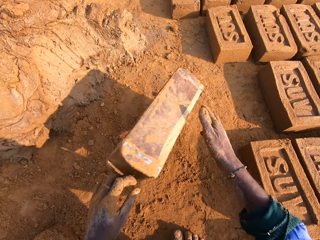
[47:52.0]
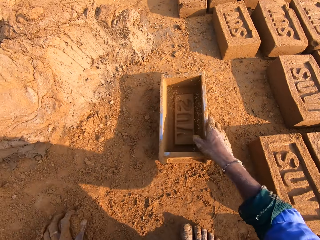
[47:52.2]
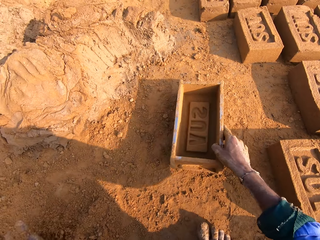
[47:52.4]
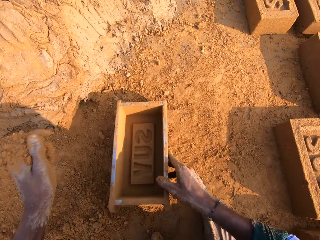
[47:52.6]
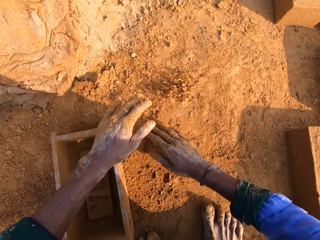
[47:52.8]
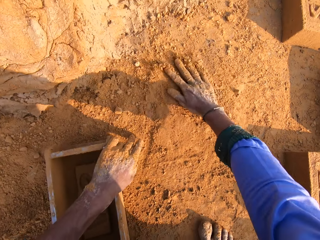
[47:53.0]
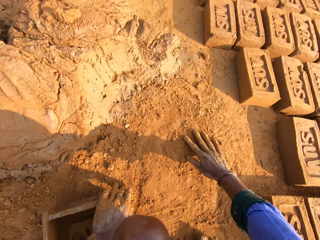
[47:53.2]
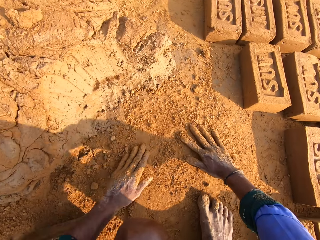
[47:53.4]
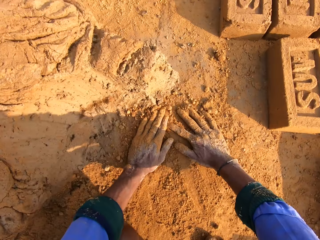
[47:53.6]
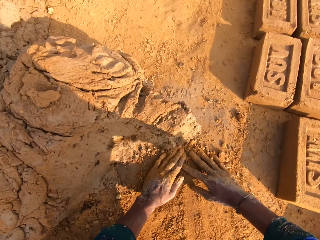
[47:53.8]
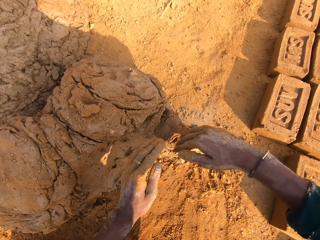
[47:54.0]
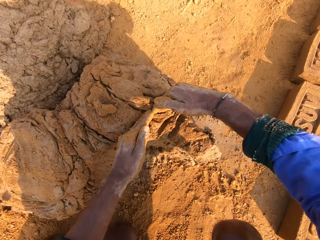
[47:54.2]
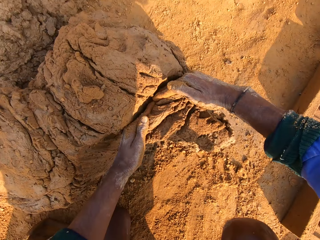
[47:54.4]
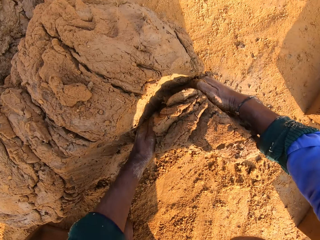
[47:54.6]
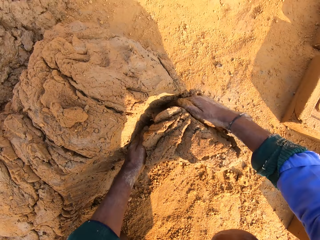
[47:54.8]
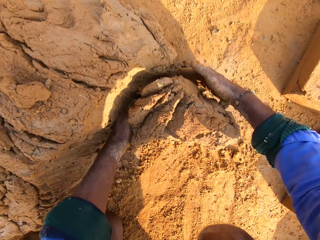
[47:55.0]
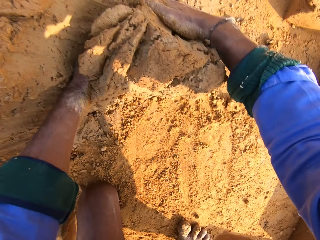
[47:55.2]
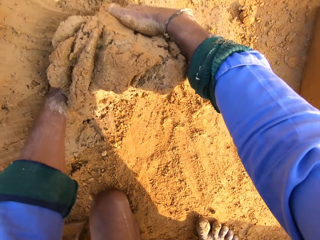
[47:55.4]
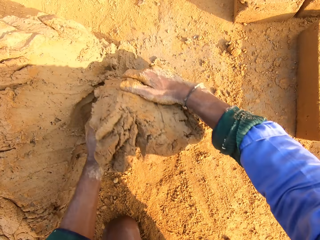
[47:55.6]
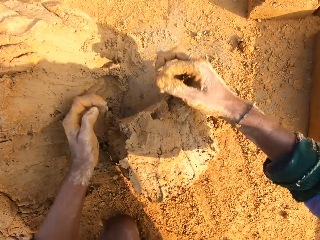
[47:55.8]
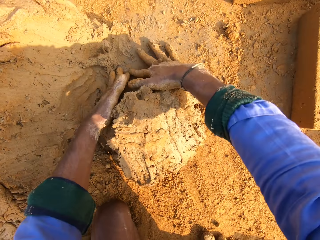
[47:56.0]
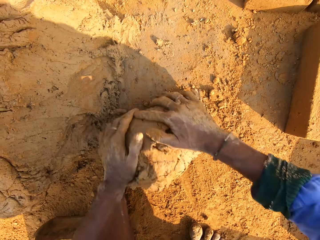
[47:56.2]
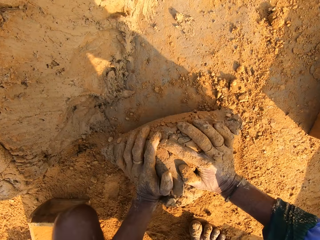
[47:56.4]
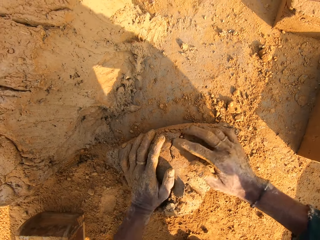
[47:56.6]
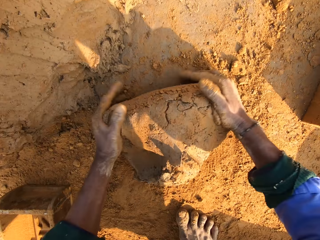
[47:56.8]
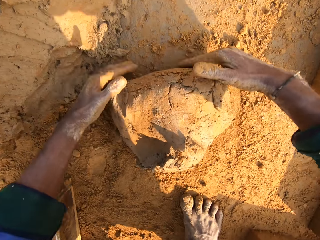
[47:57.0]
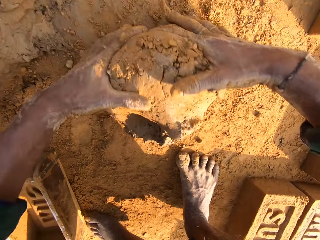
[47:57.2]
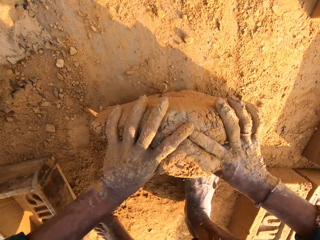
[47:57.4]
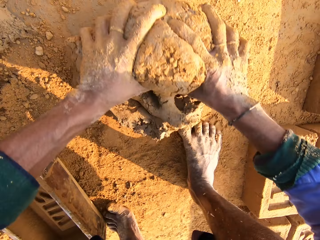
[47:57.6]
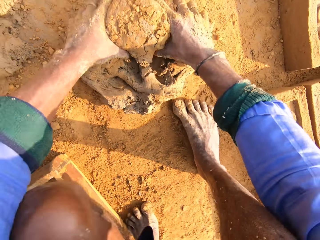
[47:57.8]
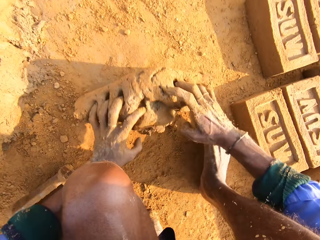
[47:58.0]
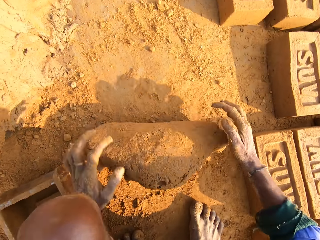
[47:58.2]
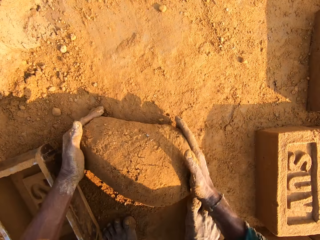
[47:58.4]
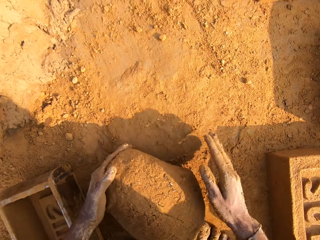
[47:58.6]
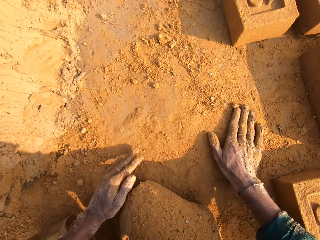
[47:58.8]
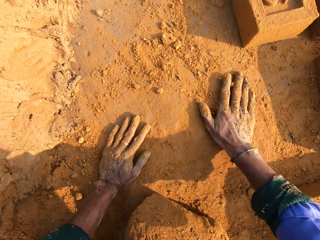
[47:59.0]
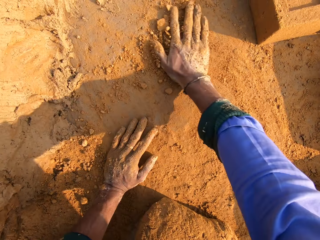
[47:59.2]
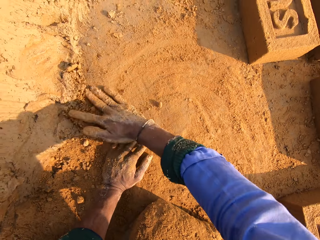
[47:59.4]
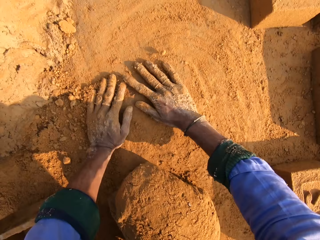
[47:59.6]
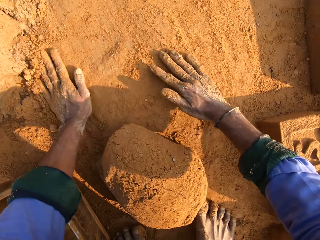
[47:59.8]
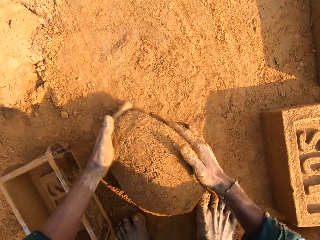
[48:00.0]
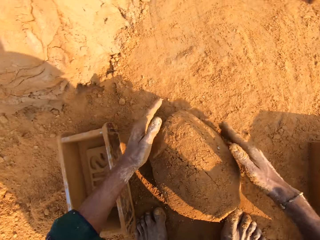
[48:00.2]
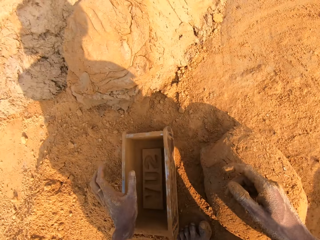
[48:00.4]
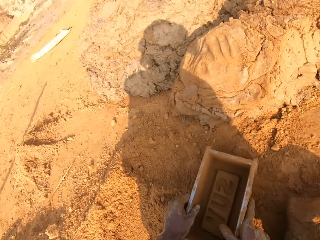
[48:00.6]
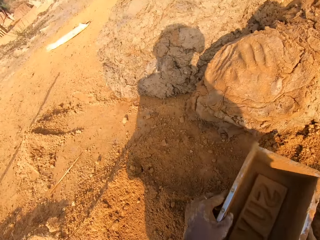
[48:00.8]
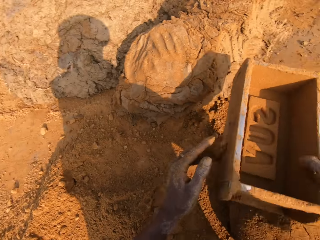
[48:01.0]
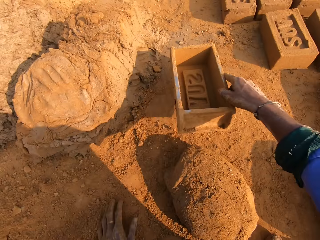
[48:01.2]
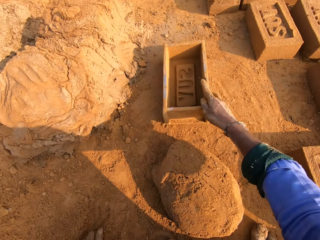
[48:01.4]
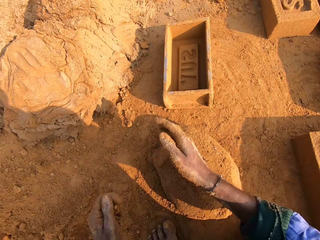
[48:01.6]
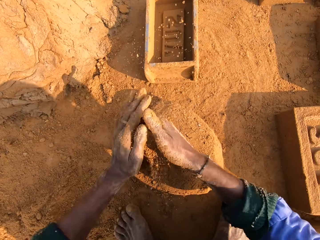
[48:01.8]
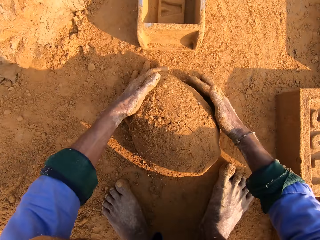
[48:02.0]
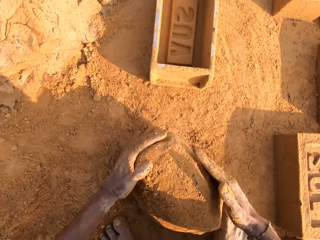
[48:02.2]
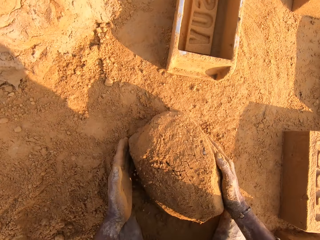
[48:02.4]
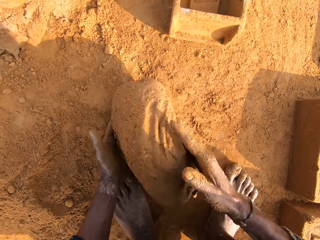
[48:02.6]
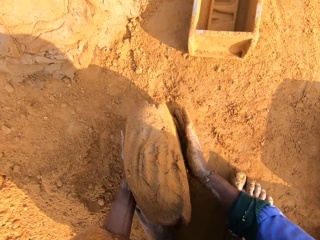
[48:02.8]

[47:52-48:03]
The camera wearer puts the brick mould on the ground. They touch the soil. They cut a piece of mud. They roll the mud. They mold the mud. They touch the soil. They pick the brick mould. They throw the brick mould. They place the brick molder on the ground.

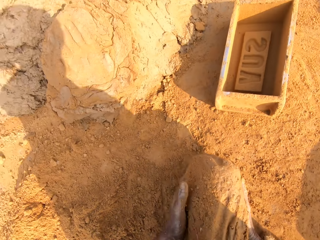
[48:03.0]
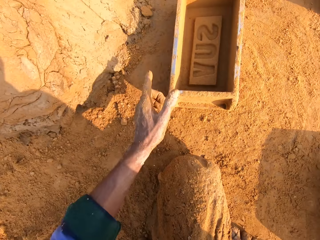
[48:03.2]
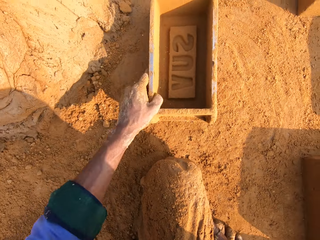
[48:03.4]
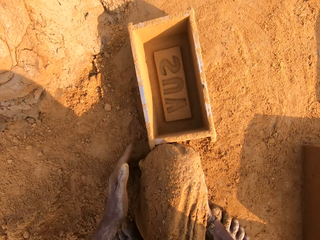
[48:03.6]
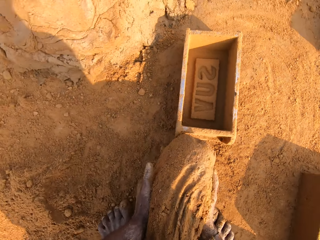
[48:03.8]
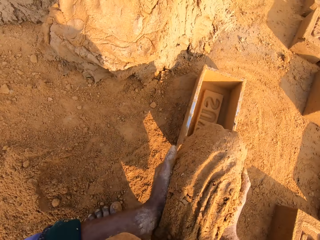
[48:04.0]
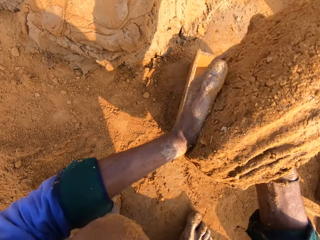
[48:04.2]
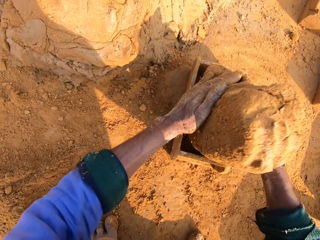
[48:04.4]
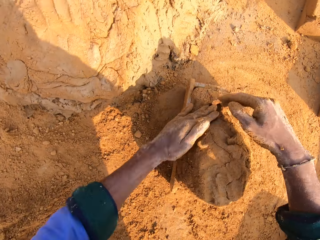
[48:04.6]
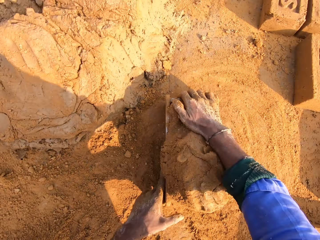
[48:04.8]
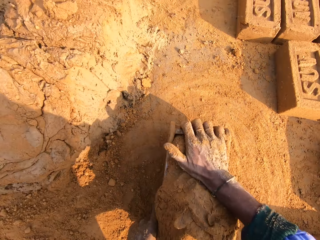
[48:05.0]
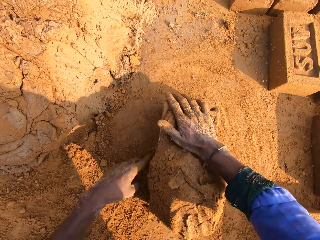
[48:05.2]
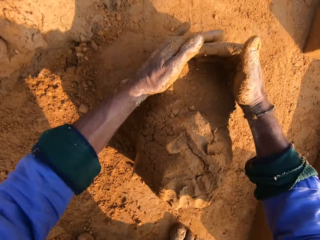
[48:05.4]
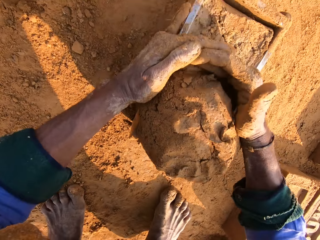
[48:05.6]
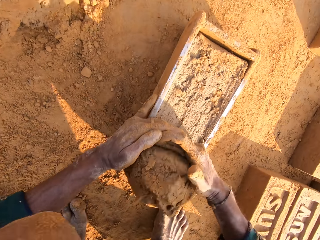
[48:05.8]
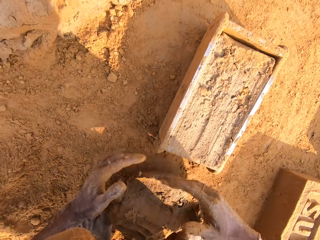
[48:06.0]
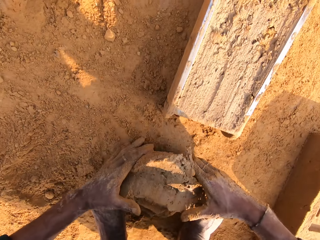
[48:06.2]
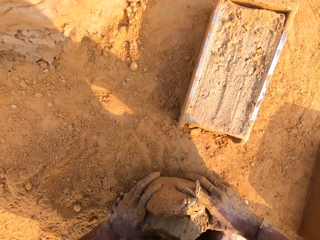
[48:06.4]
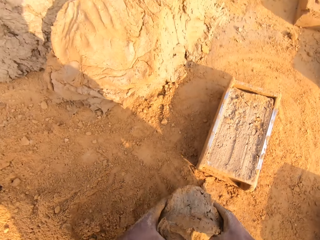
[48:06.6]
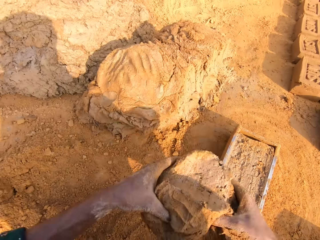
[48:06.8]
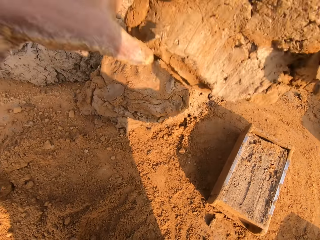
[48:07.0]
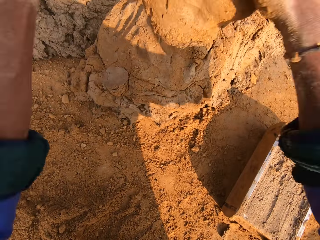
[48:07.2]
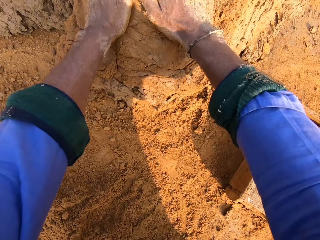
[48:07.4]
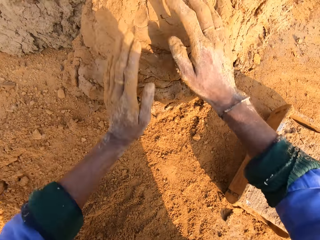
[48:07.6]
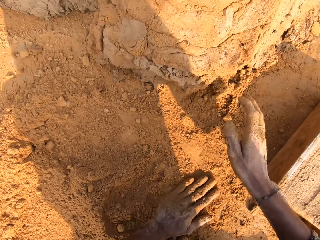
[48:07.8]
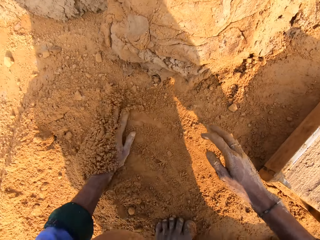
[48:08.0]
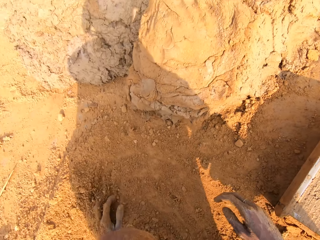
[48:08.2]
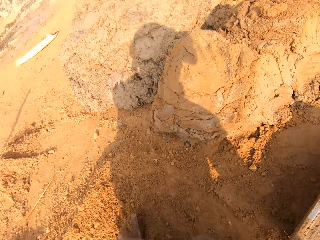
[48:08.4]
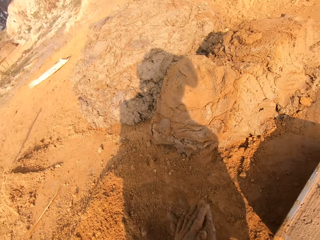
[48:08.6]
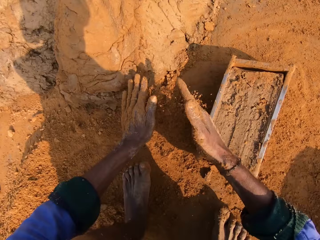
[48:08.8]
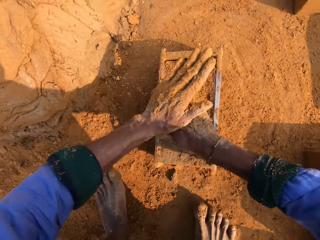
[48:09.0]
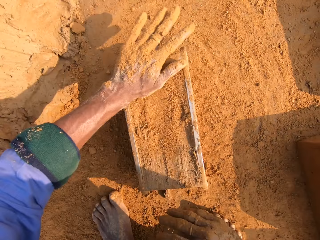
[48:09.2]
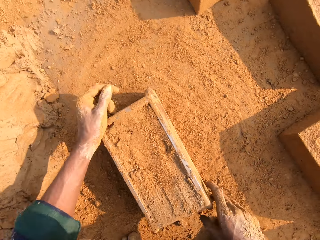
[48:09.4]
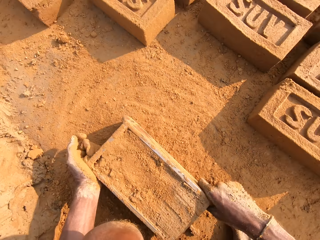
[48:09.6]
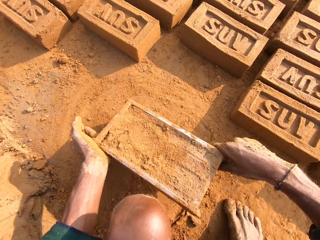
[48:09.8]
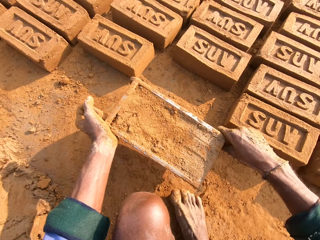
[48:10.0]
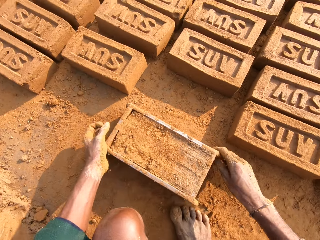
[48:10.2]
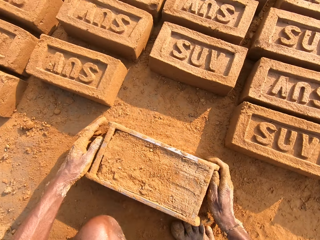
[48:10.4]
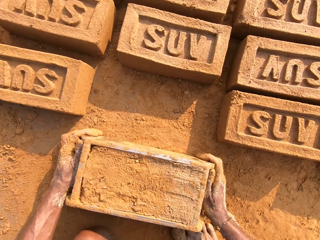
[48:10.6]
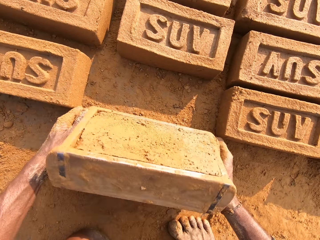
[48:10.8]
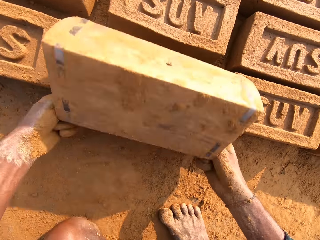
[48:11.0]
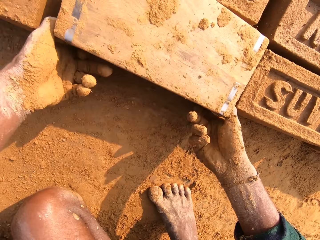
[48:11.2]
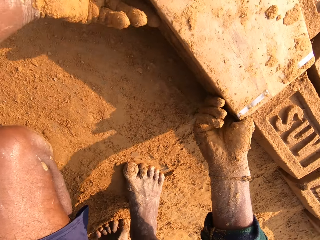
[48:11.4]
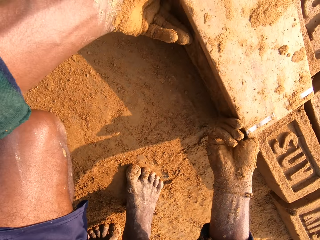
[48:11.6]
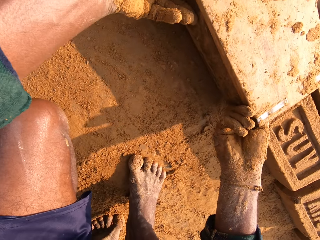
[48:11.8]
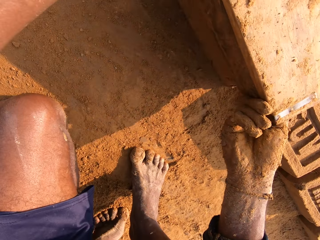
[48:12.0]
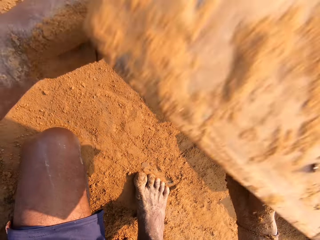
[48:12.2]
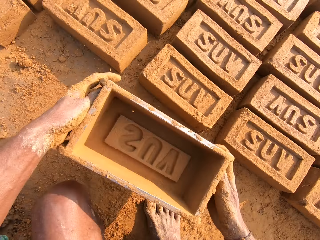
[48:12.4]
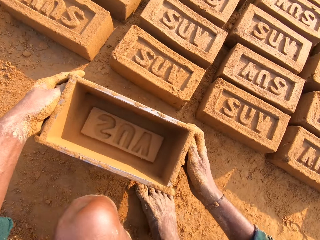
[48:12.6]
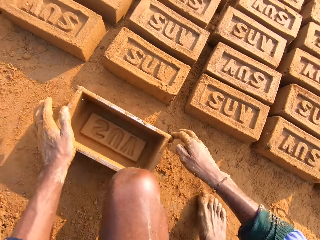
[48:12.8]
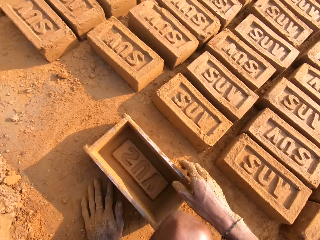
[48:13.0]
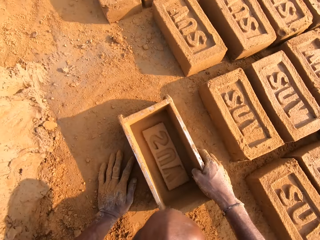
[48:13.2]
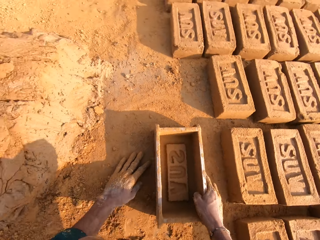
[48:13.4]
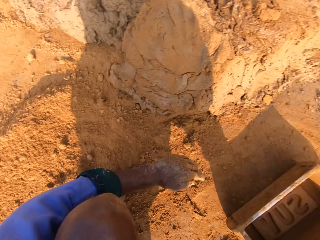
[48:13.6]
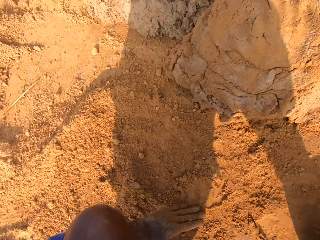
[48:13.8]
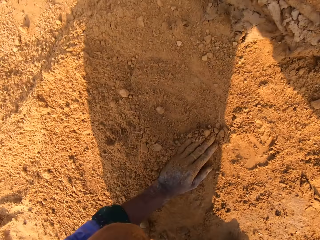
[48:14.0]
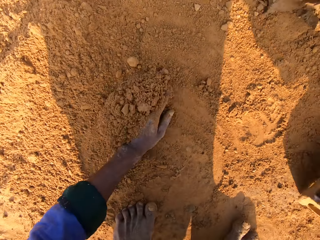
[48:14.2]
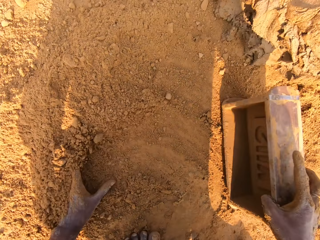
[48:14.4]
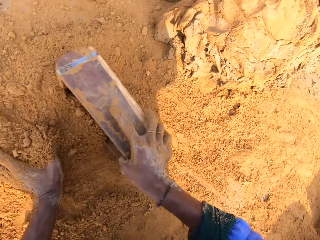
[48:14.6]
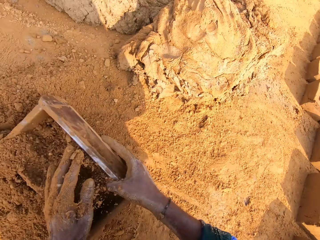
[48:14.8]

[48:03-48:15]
The camera wearer picks the mud. They pick the brick mould or molder. They place the mud in the brick molder. They press the mud. They cut a piece of mud. They pick the mud. They place the mud on the other mud. They throw the mud. They touch the soil. They put the soil to the mud. They pick the brick mould. They put the brick mould on the ground. They place the brick on the ground. They remove the mud brick. They put the brick mould on the ground. They collect soil.
